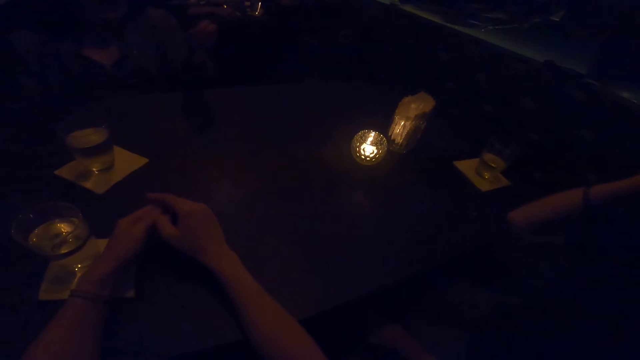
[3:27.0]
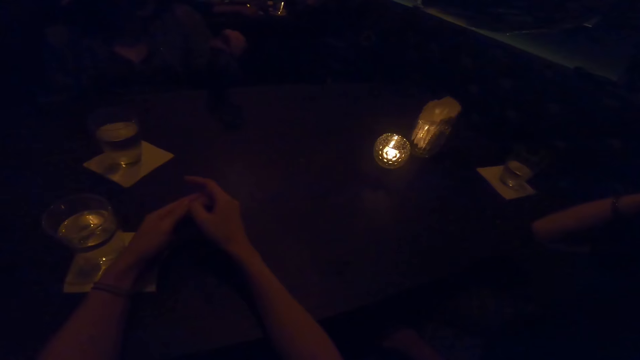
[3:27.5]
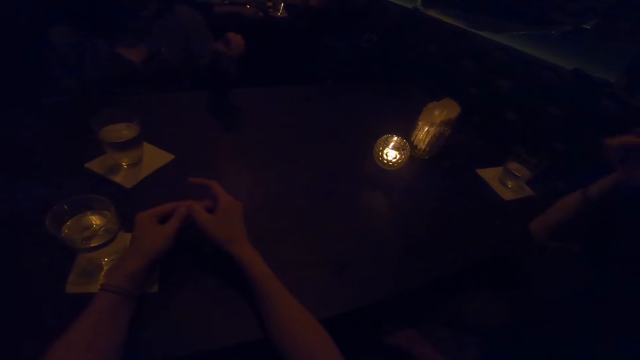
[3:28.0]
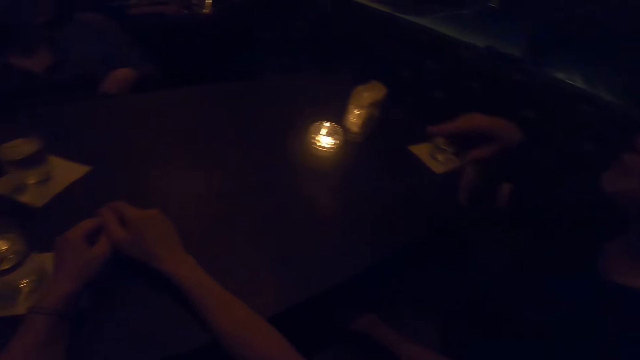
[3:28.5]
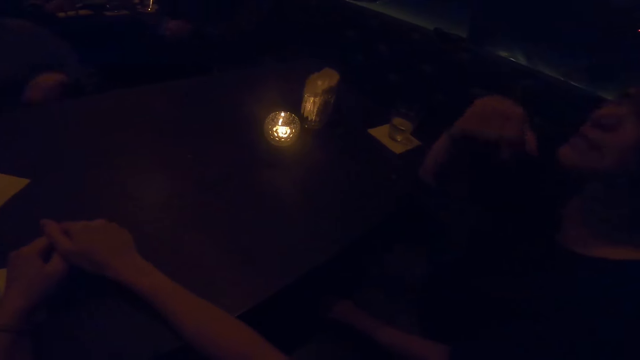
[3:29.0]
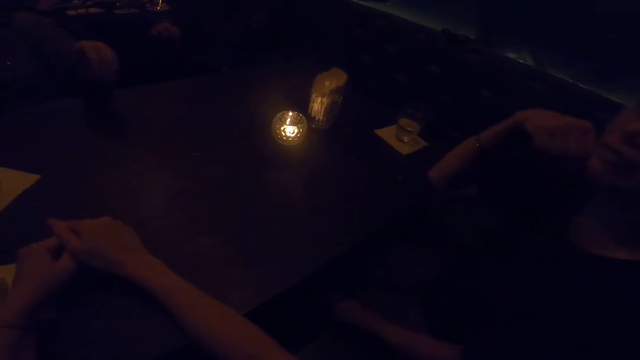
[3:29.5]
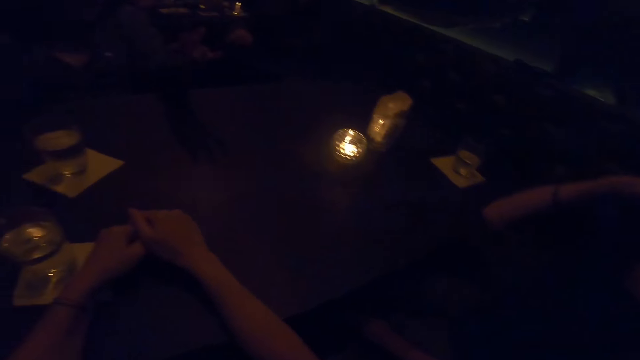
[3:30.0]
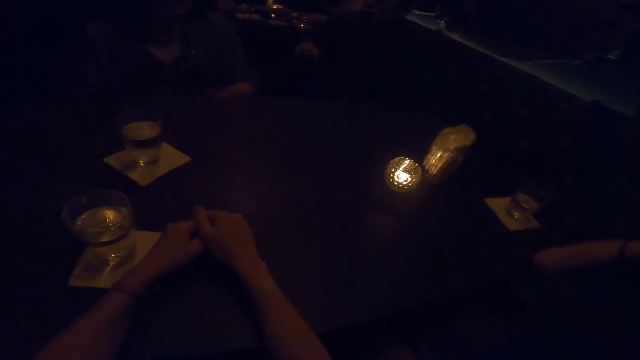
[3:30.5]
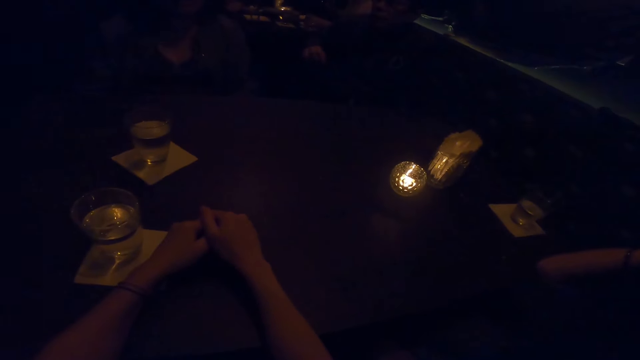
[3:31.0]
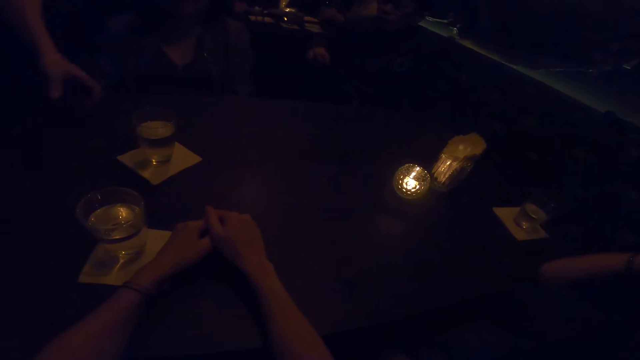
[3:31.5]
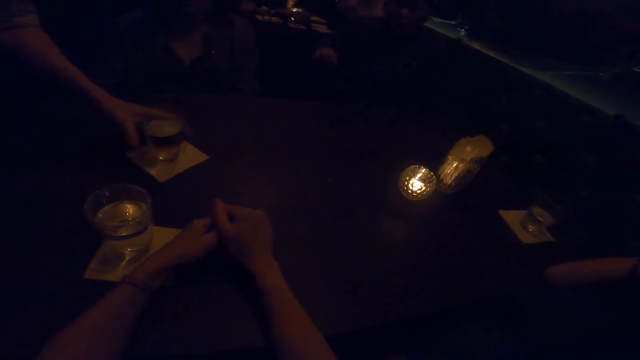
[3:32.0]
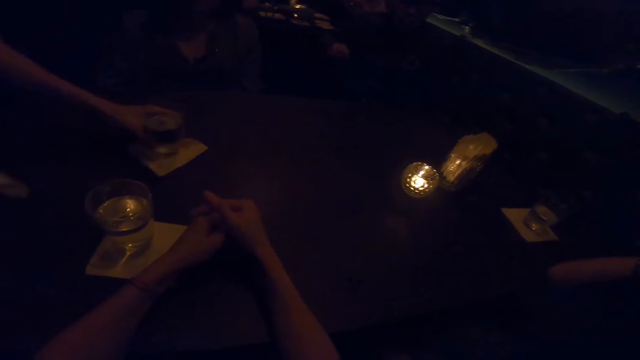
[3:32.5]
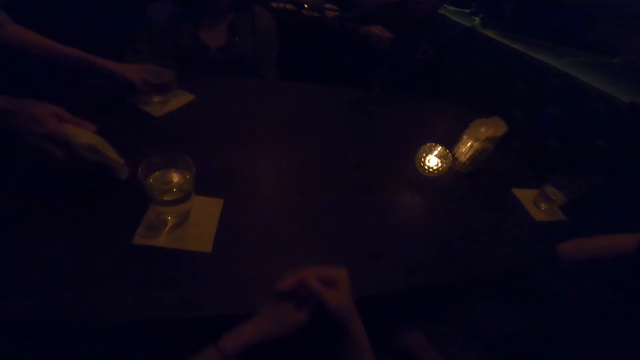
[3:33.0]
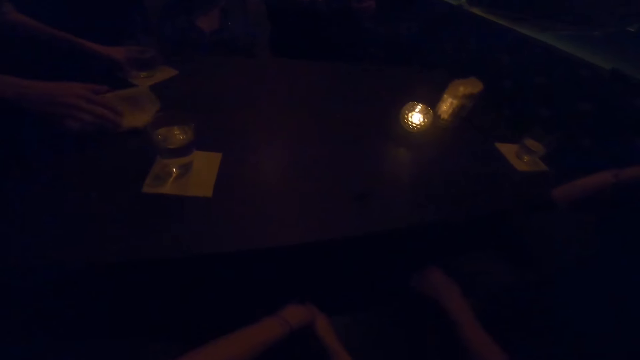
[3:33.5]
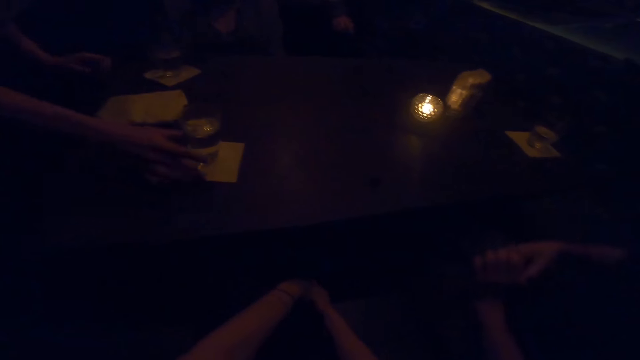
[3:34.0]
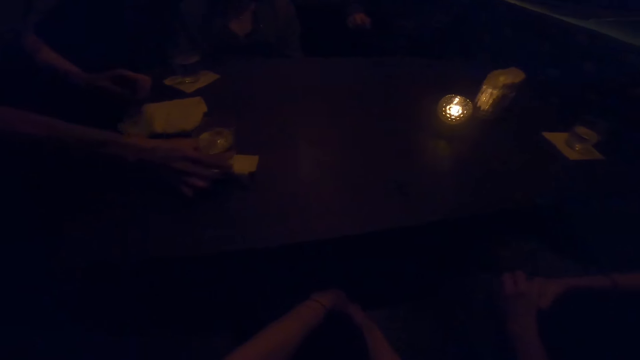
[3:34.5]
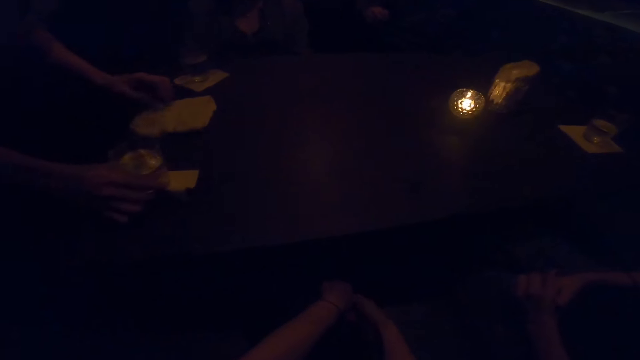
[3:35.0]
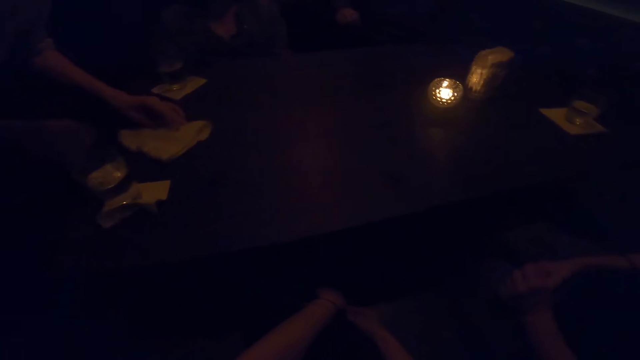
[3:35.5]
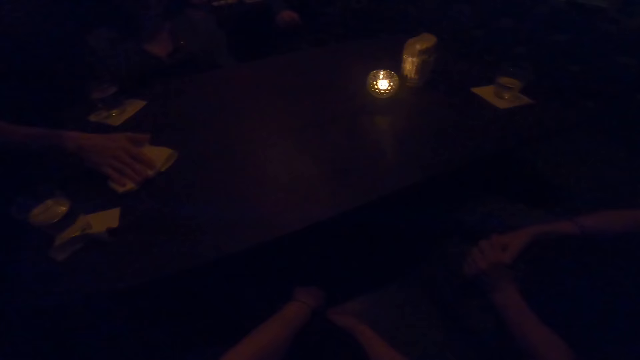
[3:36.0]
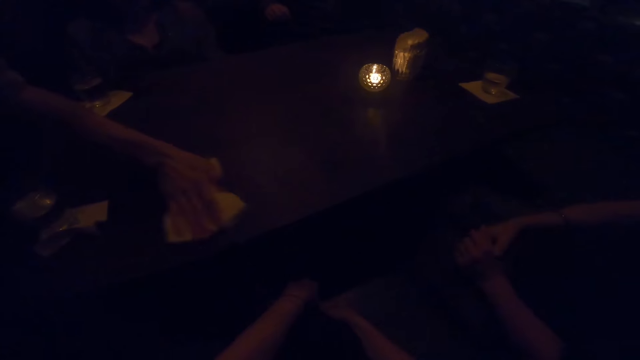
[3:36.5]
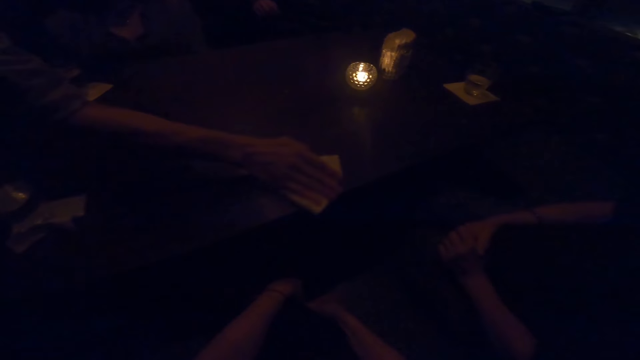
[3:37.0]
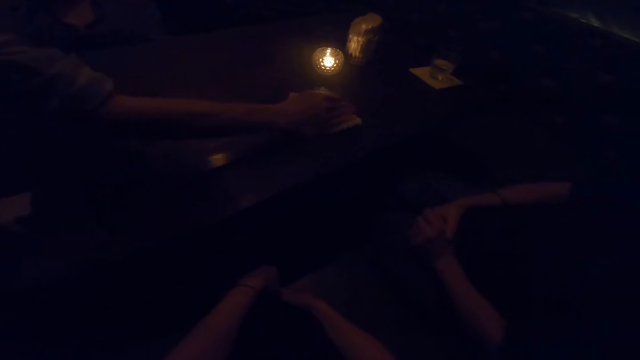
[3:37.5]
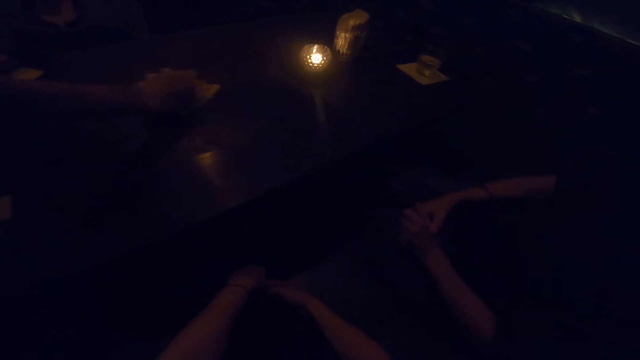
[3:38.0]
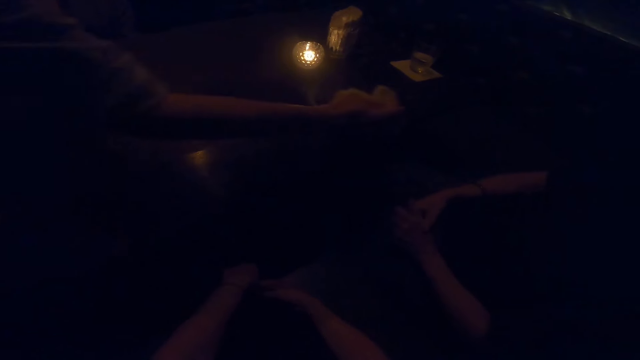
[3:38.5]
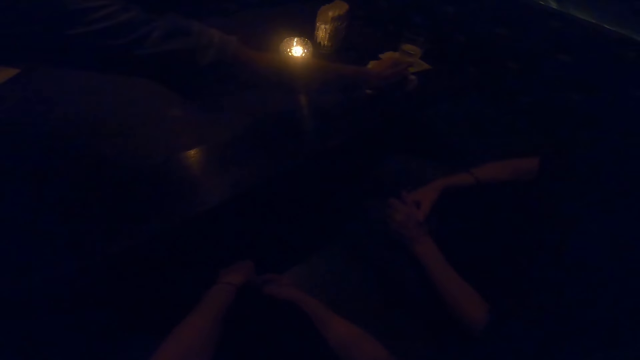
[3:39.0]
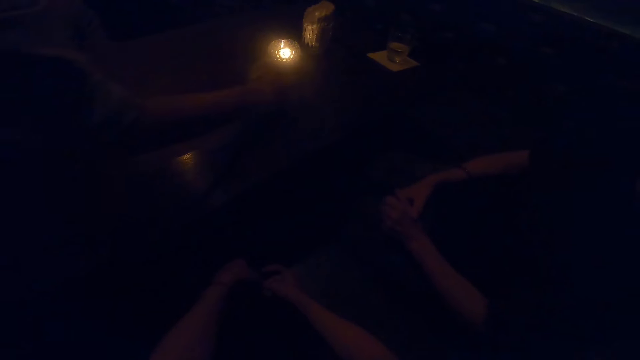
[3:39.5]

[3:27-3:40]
A woman responds to another woman. The other woman uses gesture. The waiter moves a glass of water on the table with his left hand. The waiter places a napkin on the table with his right hand. The waiter moves the glass of water on the table with his right hand. The waiter cleans the table with the napkin in his right hand.

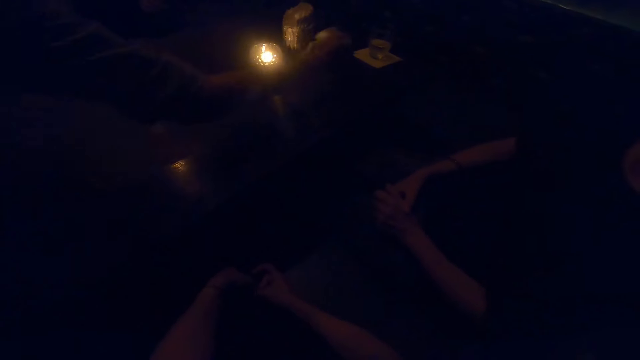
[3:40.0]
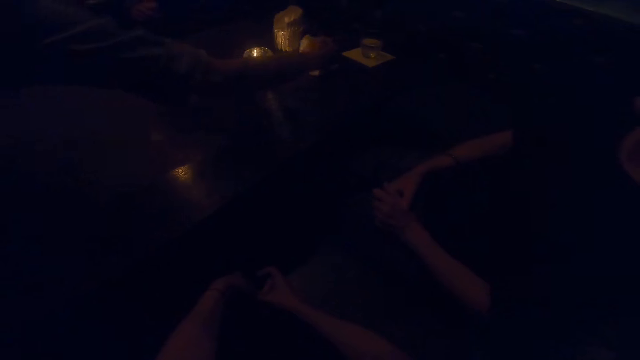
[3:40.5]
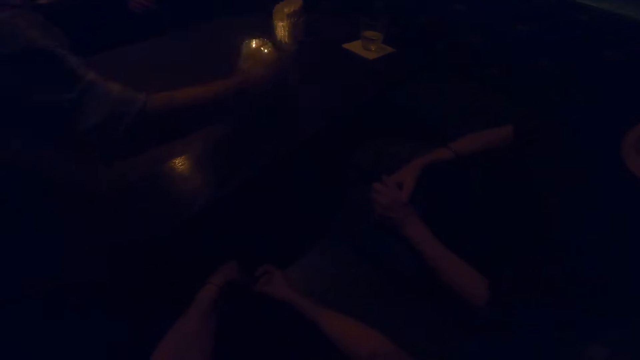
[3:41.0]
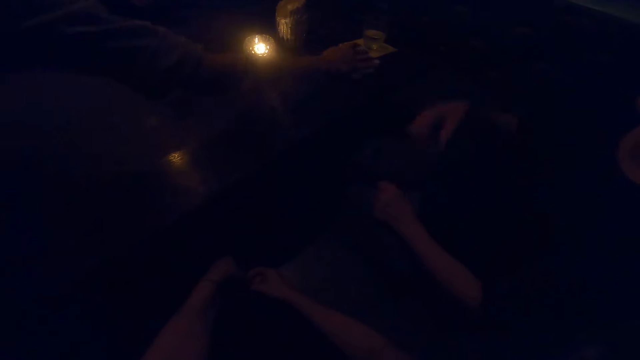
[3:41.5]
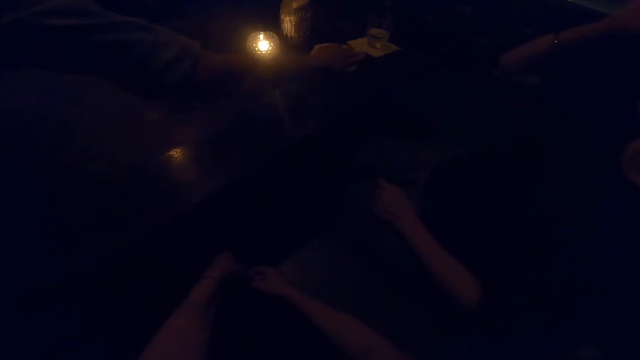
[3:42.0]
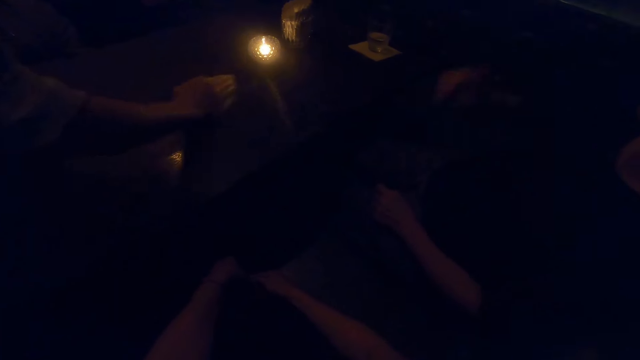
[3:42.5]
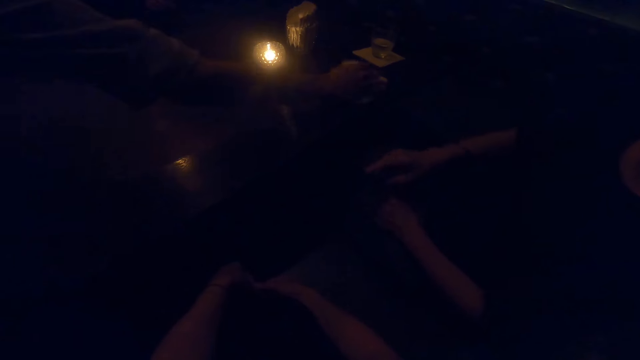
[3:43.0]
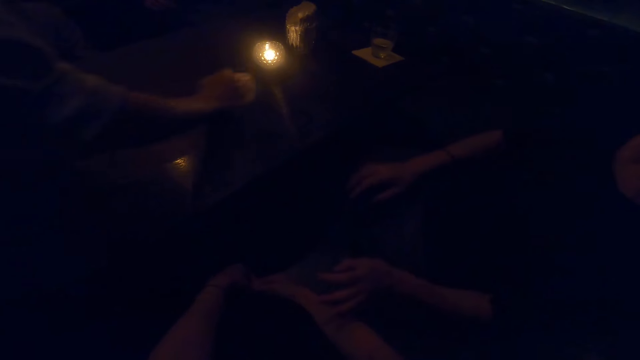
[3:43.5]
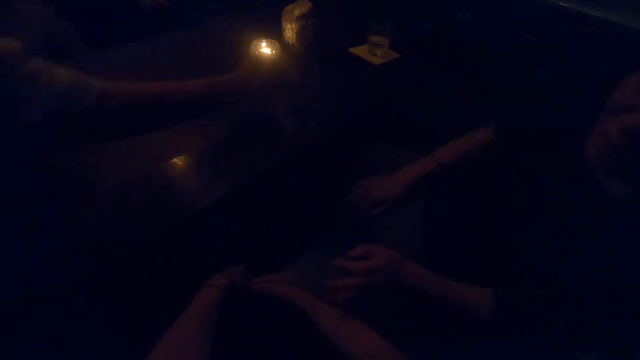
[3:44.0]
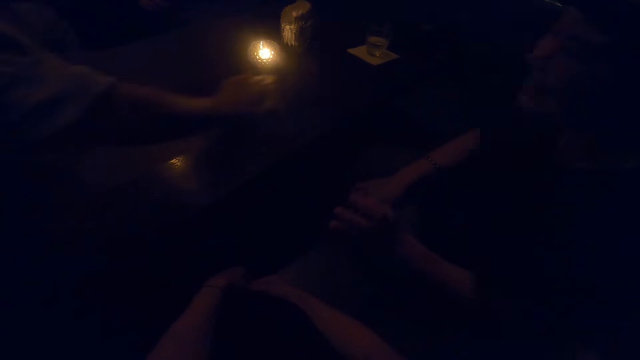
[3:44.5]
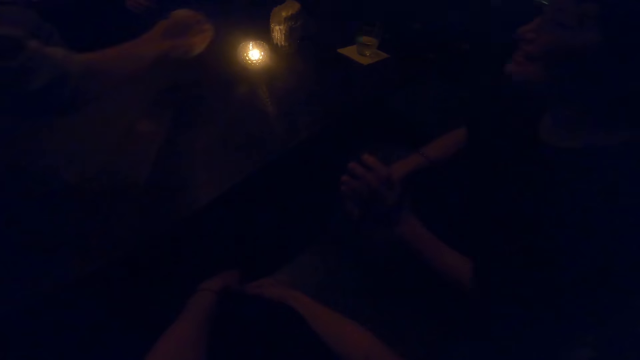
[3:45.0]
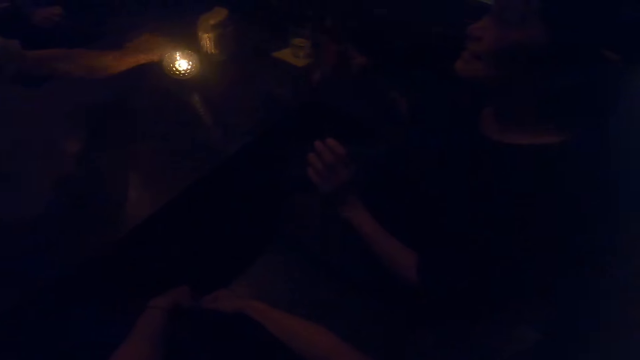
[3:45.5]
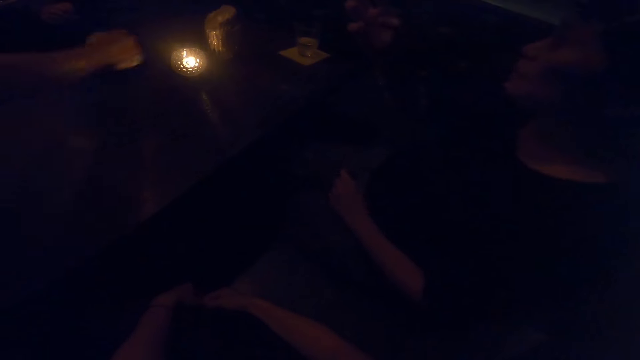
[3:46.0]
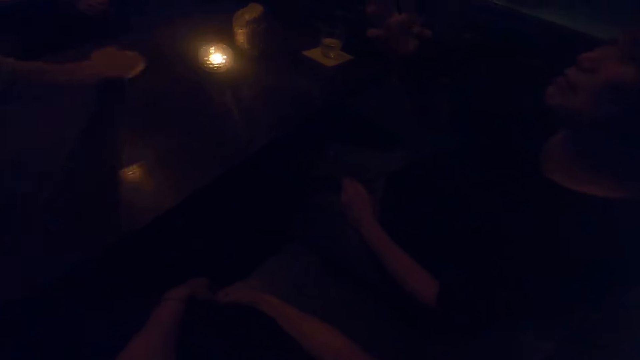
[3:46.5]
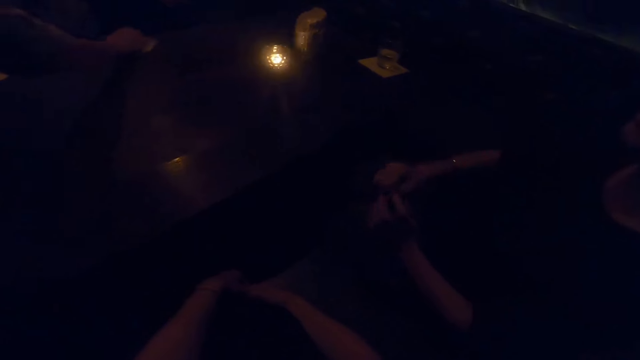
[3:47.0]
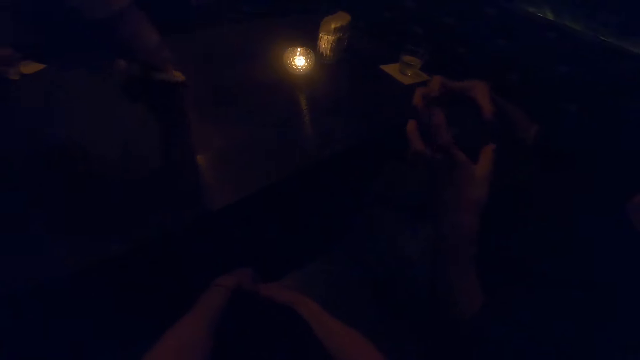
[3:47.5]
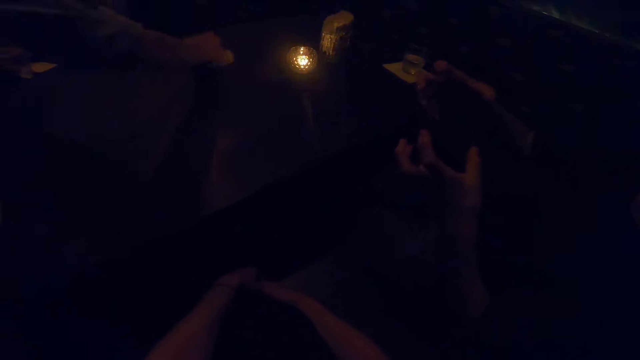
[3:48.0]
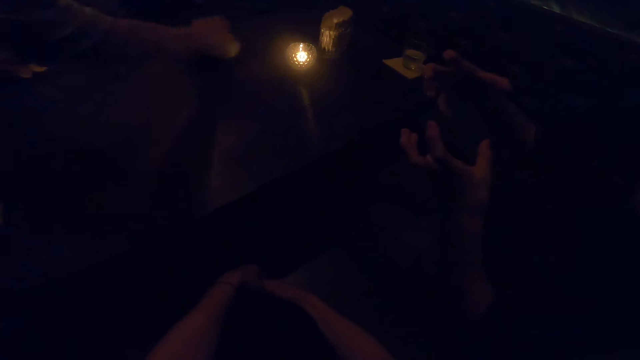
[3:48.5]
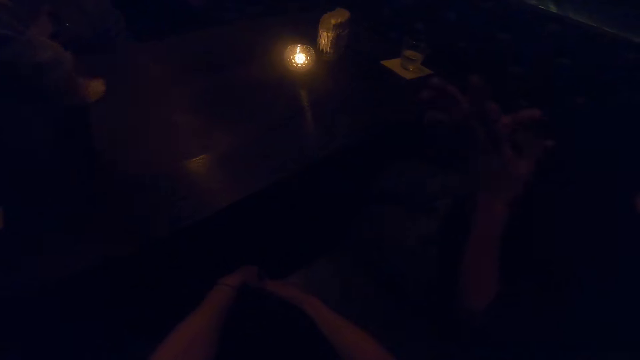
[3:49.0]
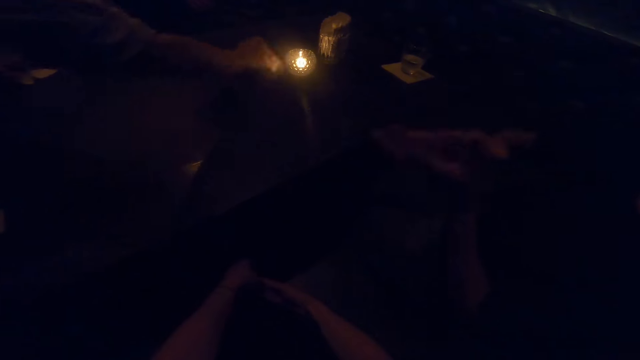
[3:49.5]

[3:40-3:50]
A woman lifts her hand and puts down her hand. The waiter cleans the table. The woman touches the camera wearer with her left hand. The woman converses with the camera wearer, another woman and a man. The first woman makes gestures with her hands.
